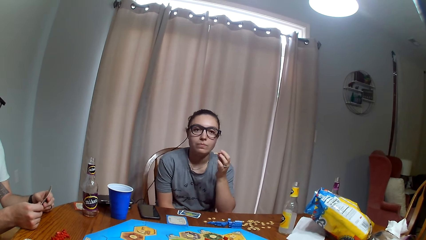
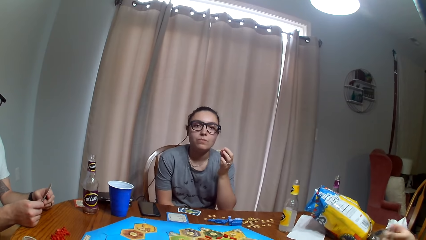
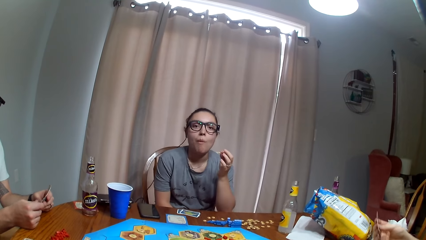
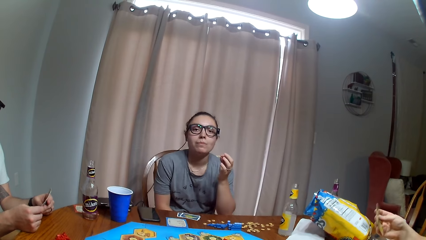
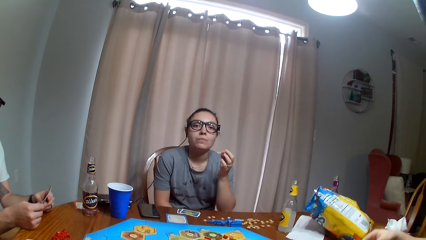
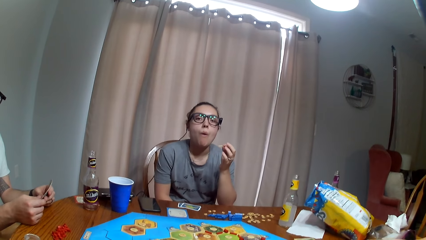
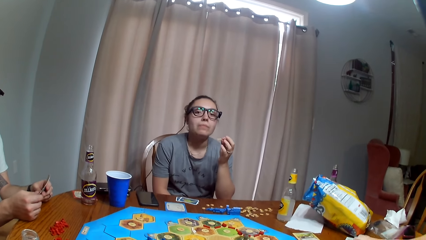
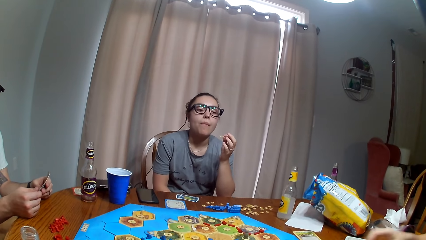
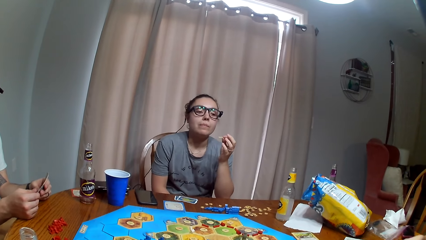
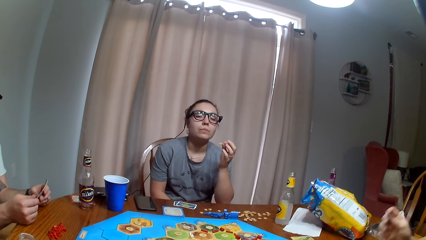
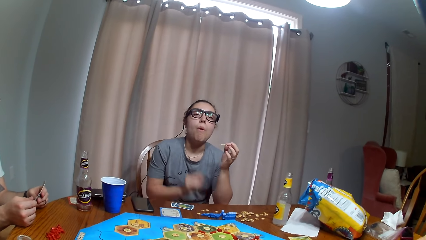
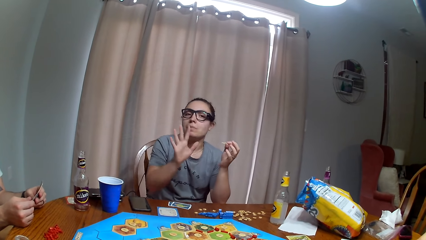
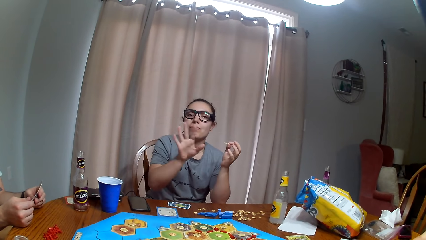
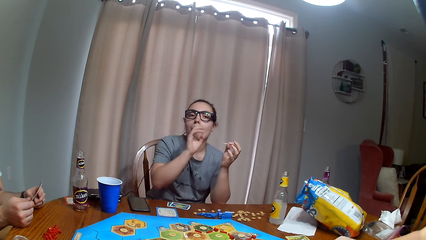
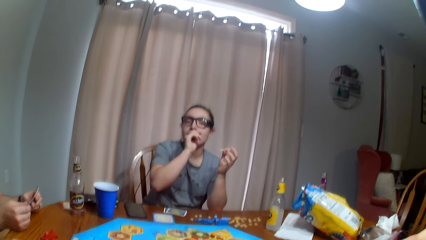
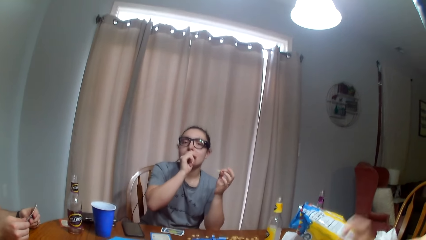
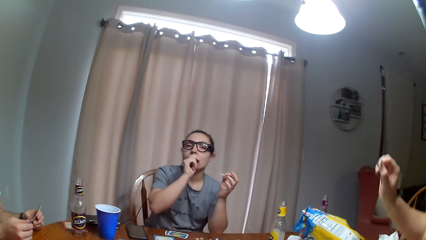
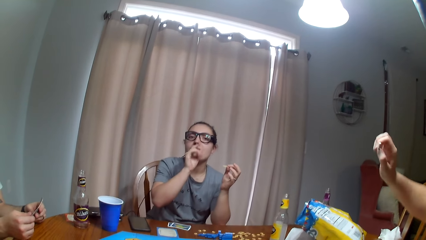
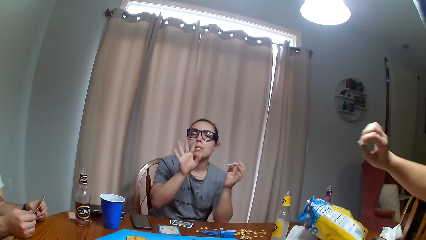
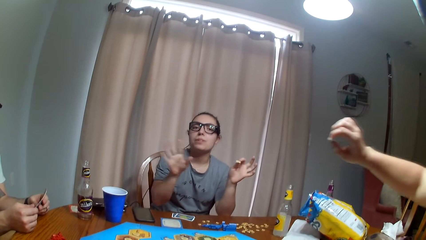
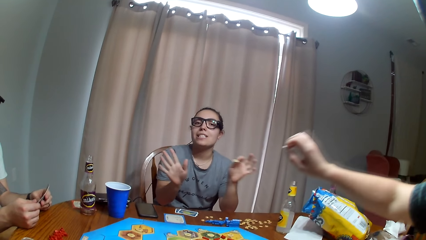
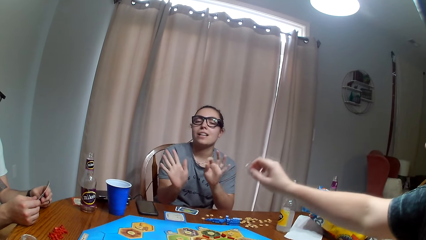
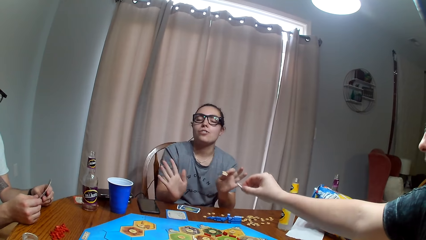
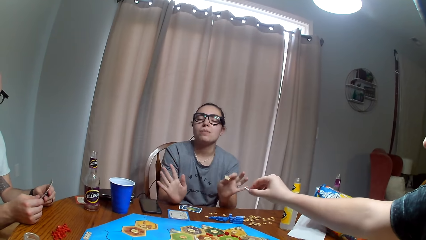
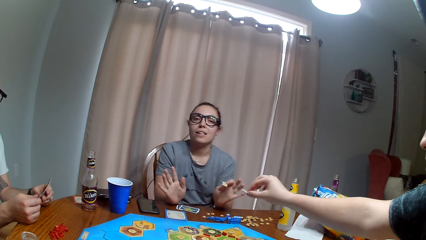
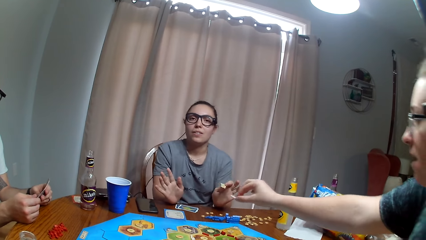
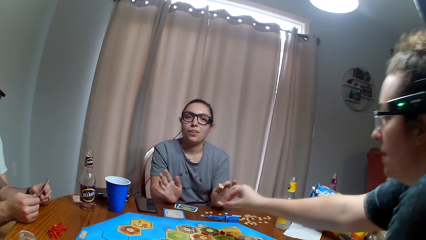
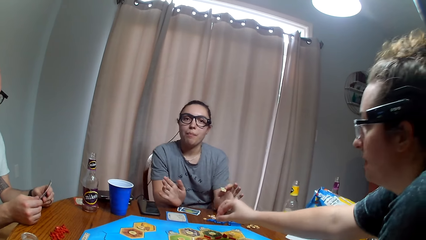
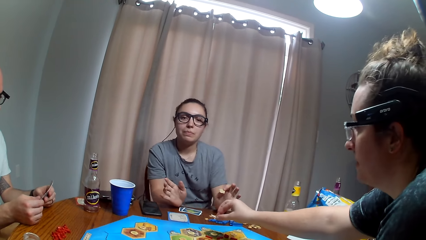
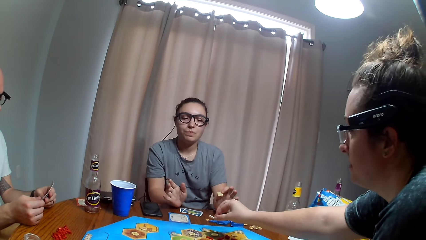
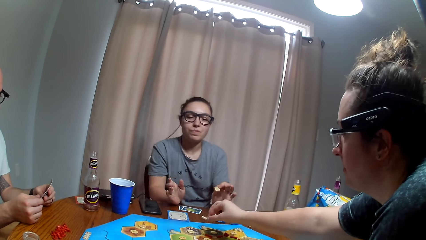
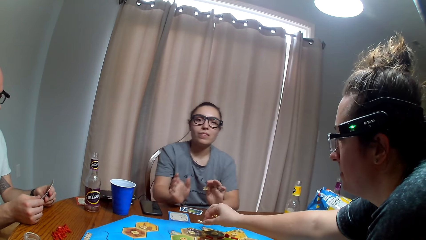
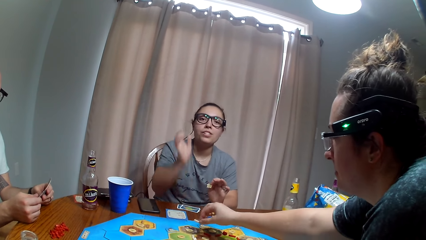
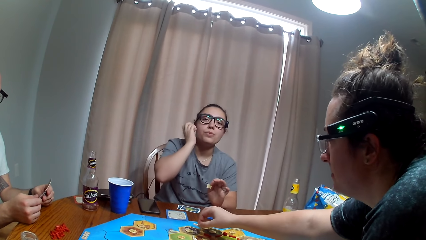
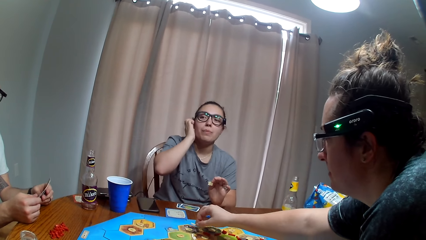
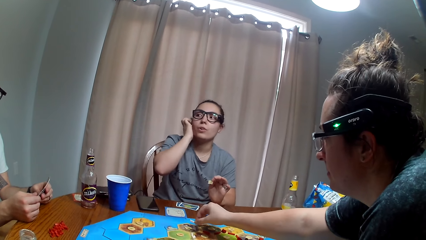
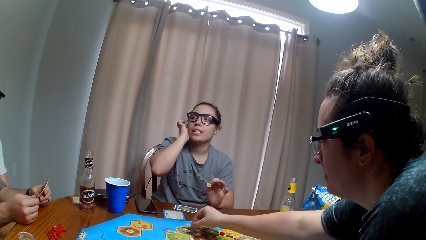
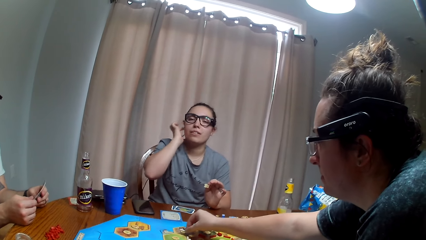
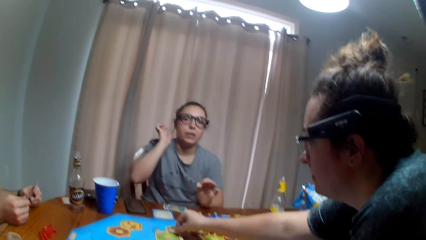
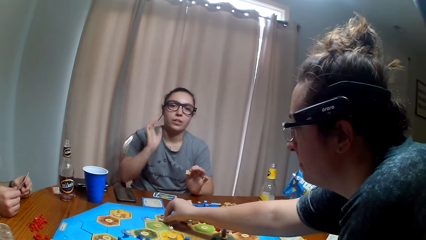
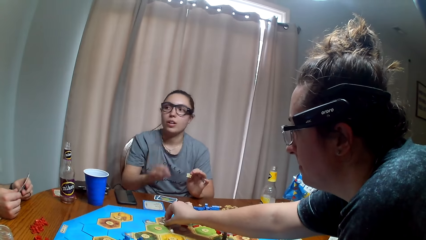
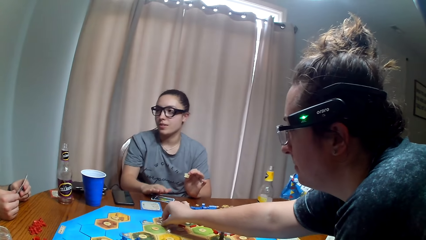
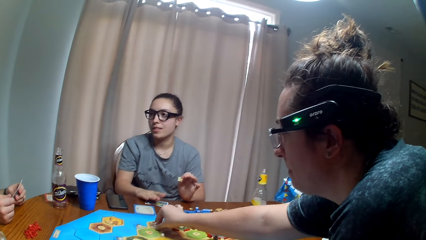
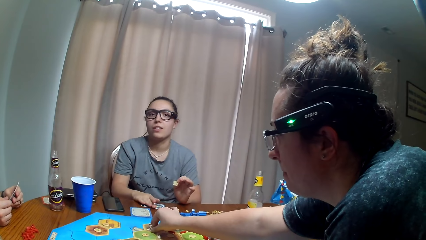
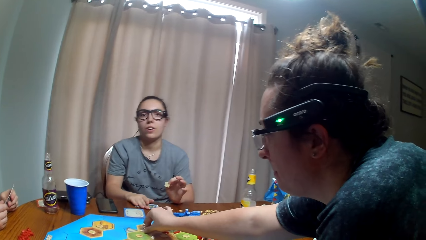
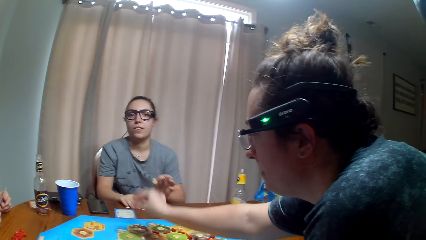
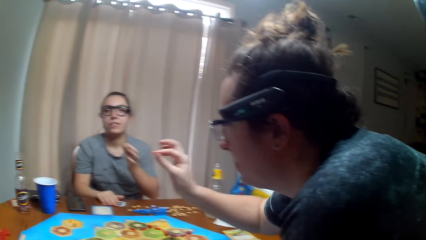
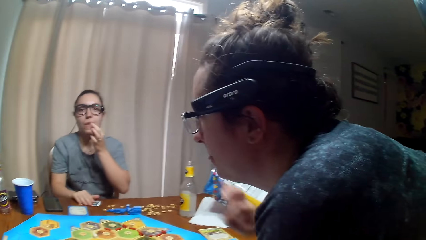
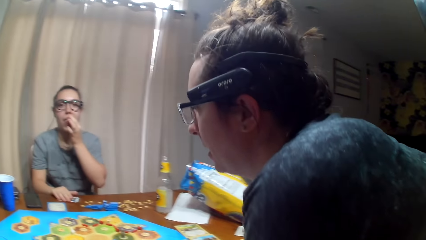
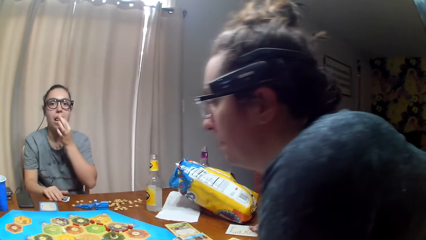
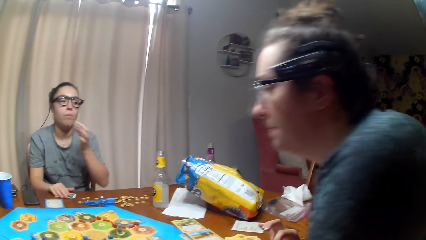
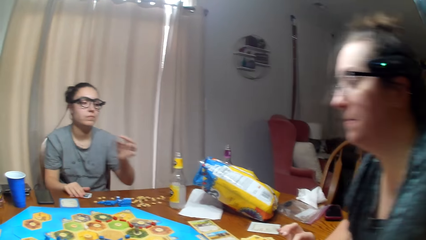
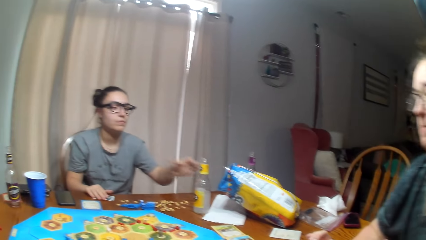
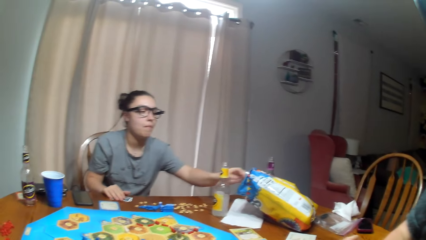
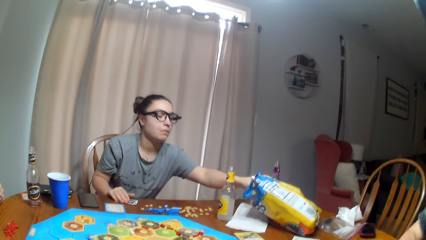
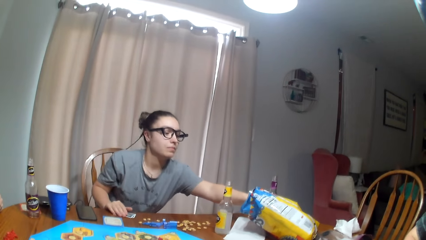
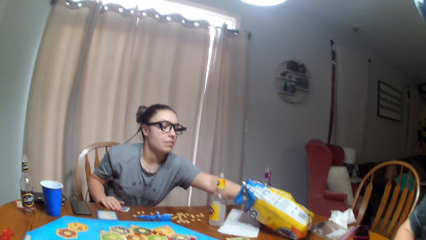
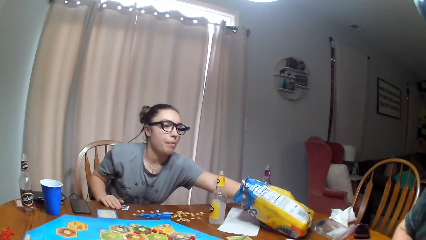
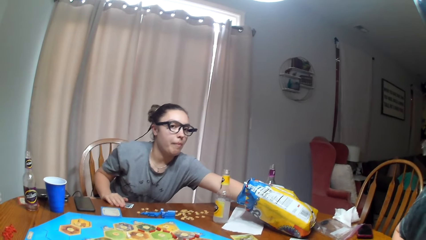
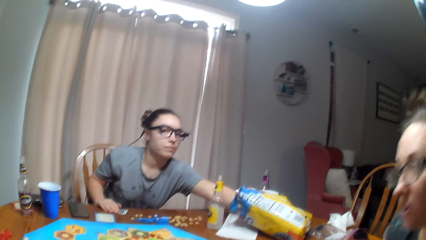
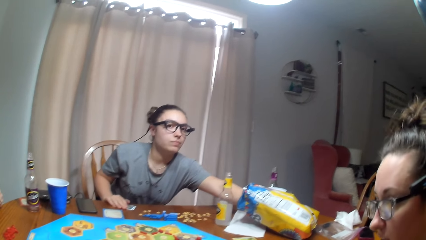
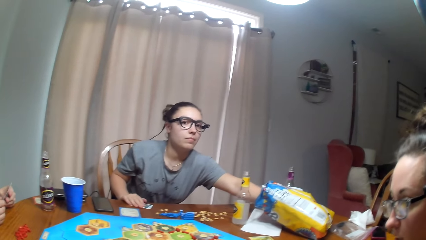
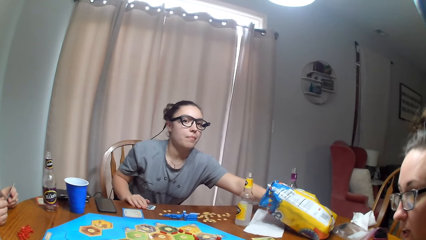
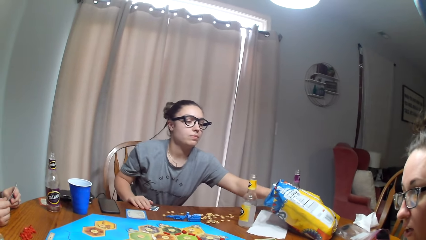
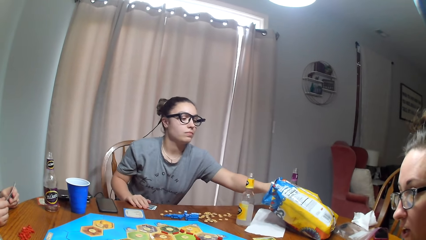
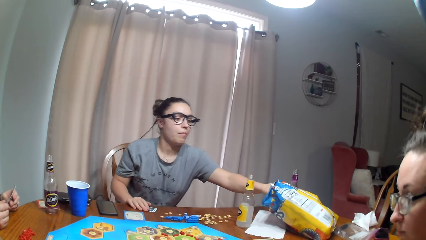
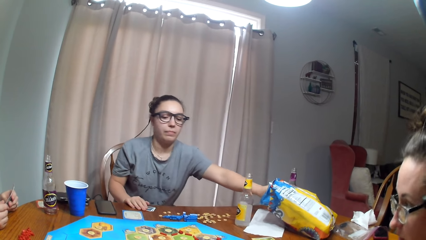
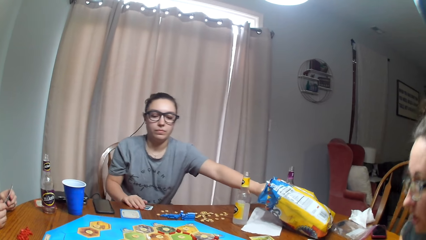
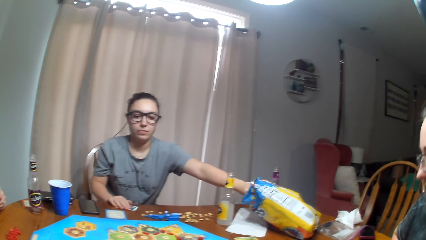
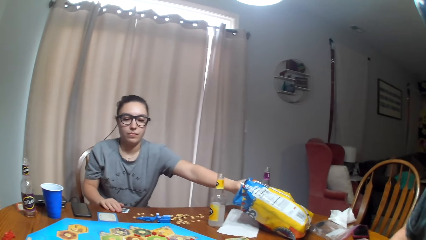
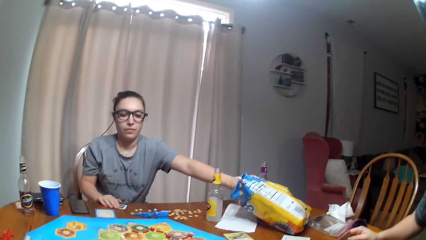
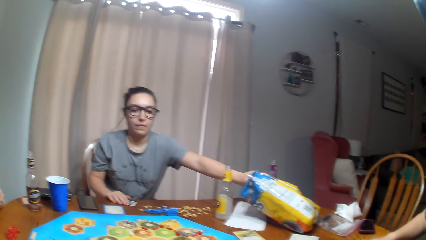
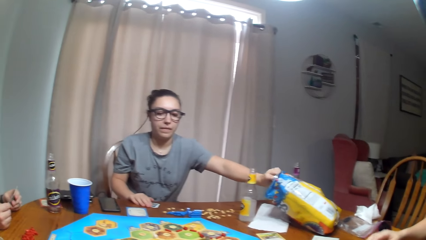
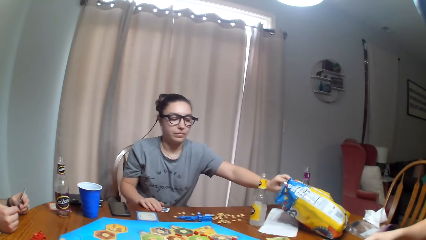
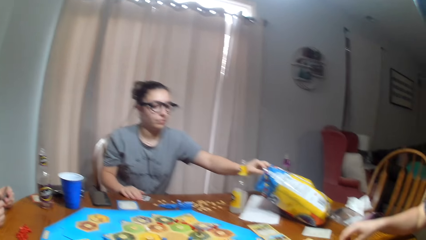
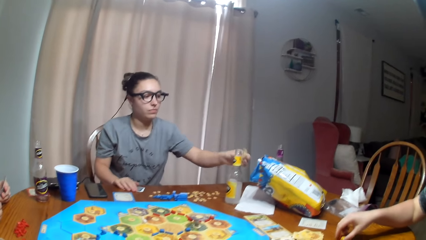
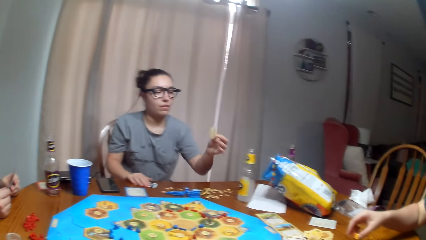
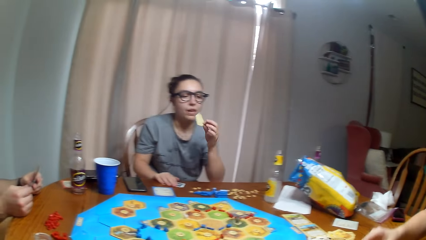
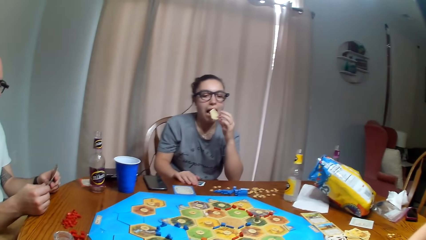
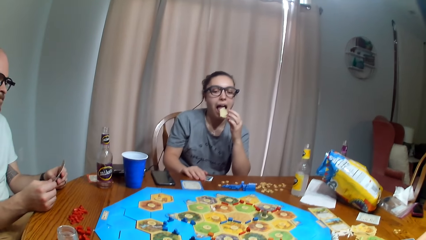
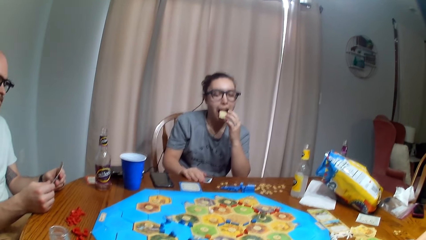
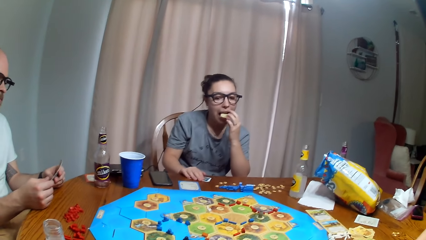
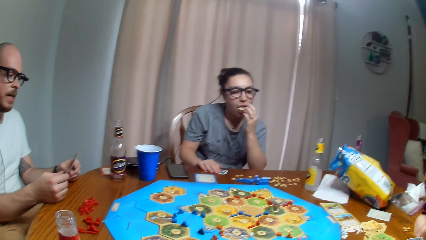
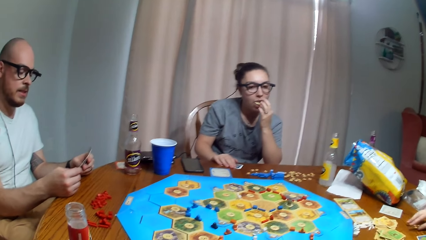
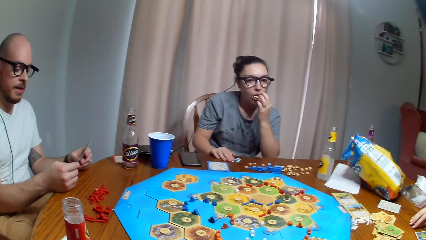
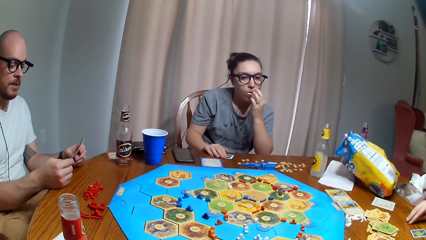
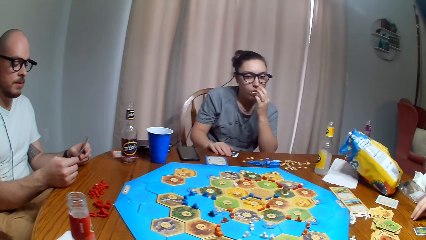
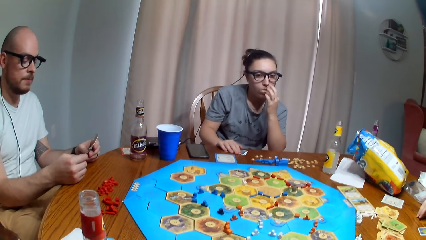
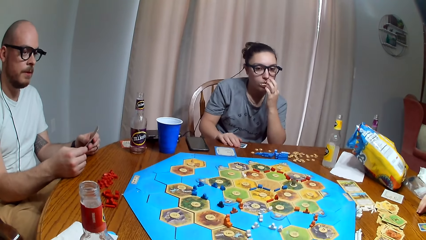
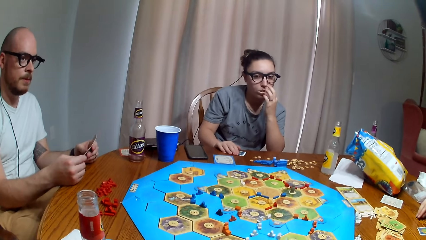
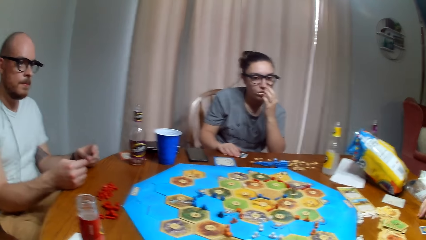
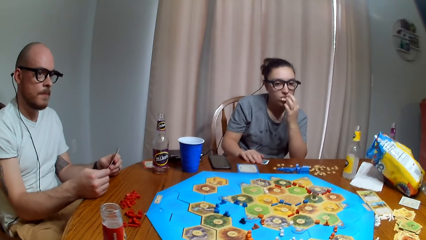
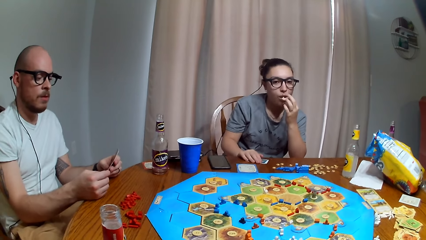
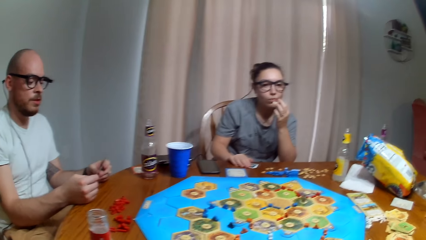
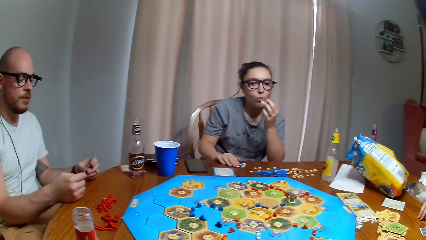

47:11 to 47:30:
A woman puts something in the board. A person dialogues with the camera wearer. Another person plays the Tabletop Board Game. Another woman touches the face. The woman picks the chips. A third person eats crisps. The second person dialogues with the first person. The woman eats the chips.
